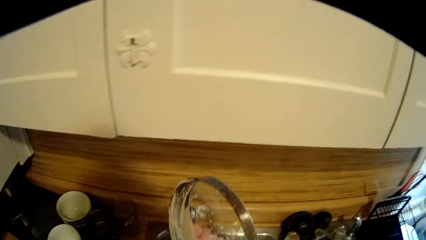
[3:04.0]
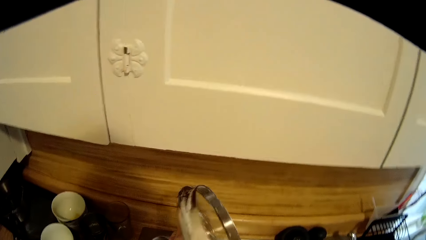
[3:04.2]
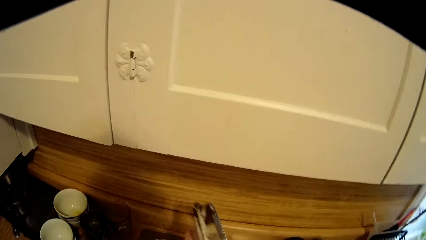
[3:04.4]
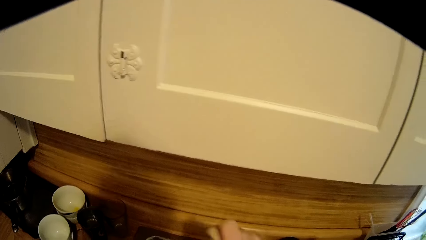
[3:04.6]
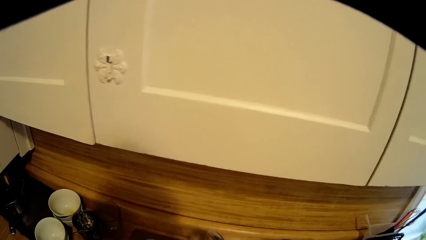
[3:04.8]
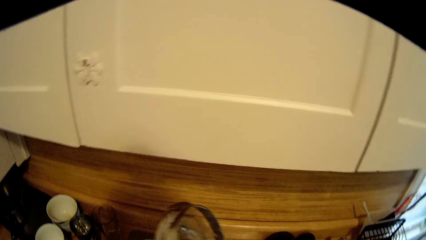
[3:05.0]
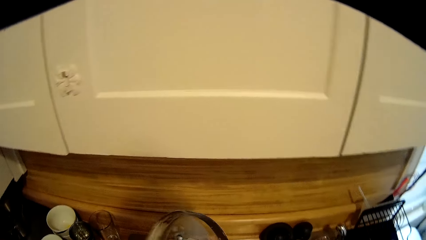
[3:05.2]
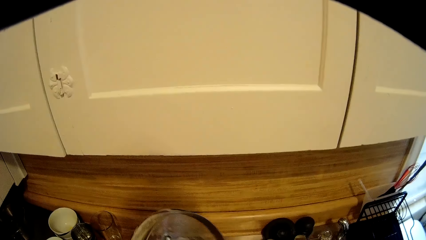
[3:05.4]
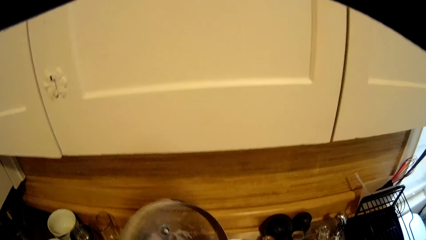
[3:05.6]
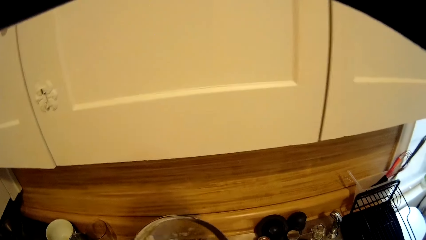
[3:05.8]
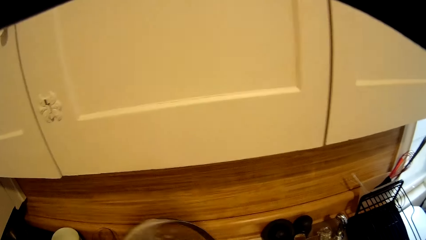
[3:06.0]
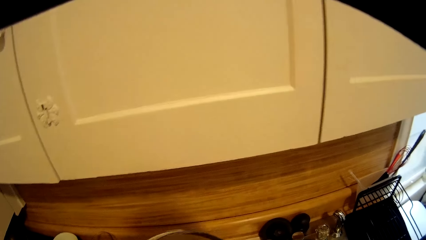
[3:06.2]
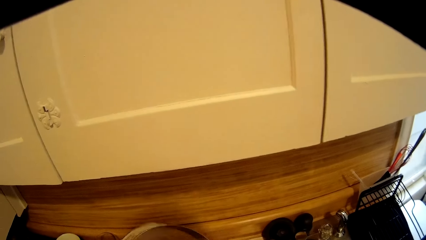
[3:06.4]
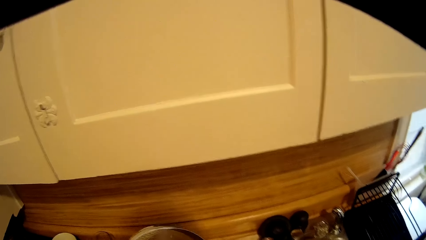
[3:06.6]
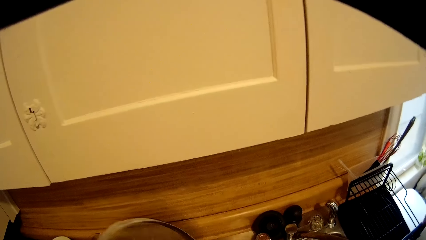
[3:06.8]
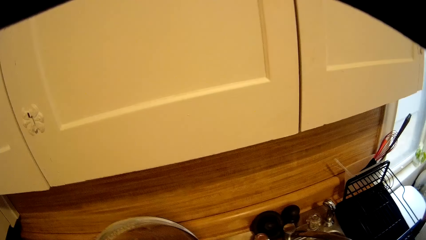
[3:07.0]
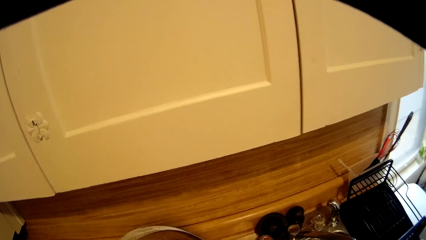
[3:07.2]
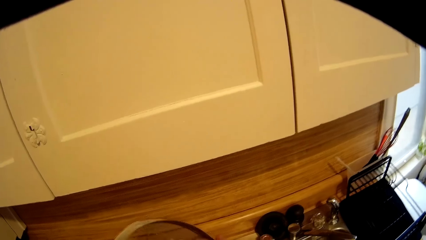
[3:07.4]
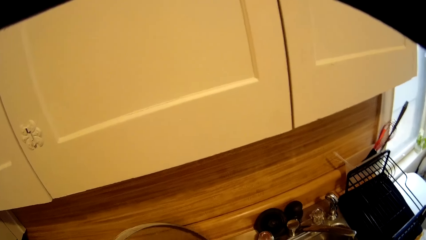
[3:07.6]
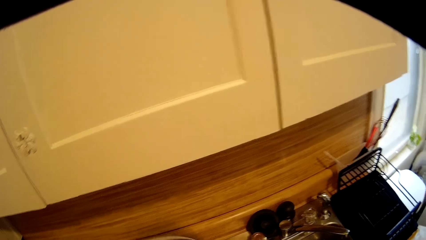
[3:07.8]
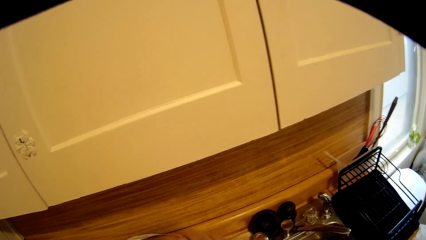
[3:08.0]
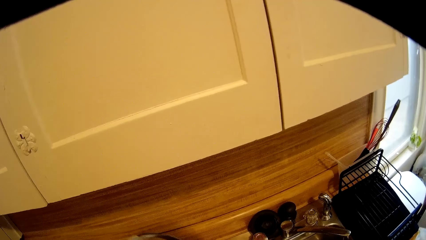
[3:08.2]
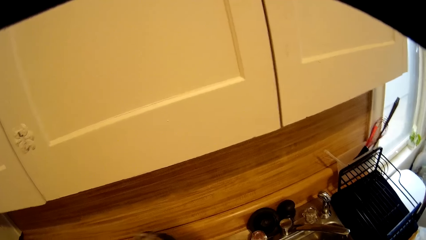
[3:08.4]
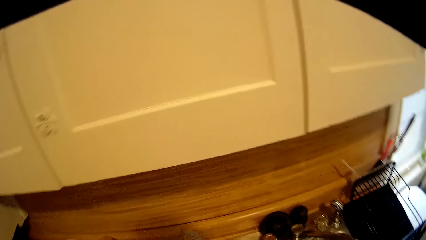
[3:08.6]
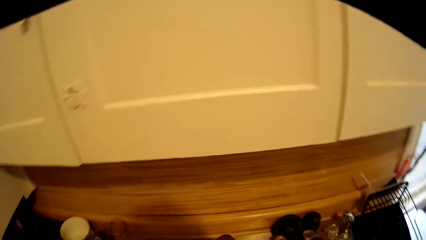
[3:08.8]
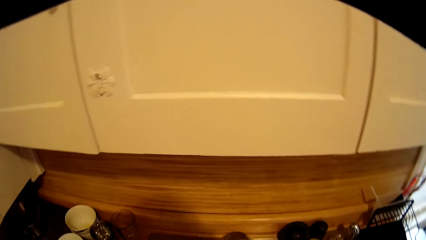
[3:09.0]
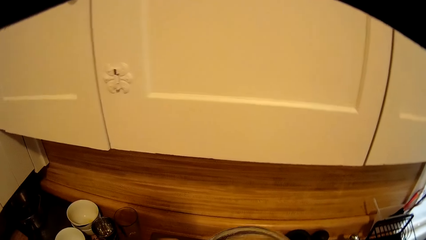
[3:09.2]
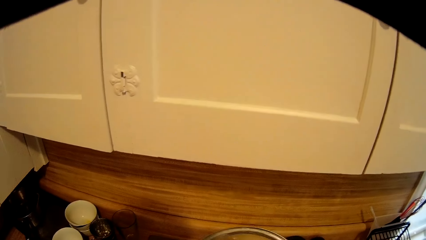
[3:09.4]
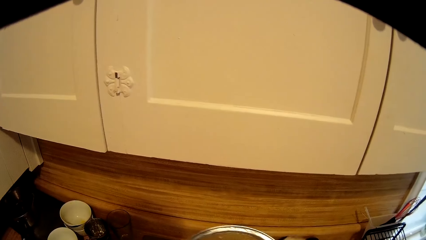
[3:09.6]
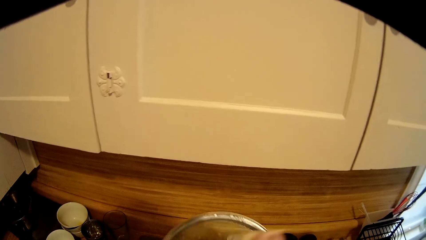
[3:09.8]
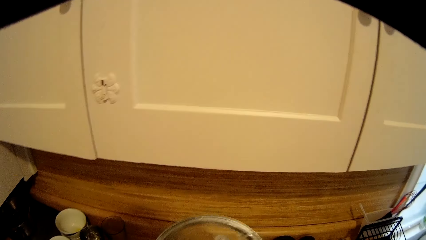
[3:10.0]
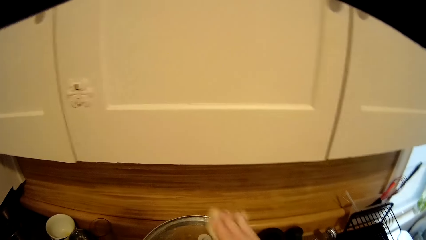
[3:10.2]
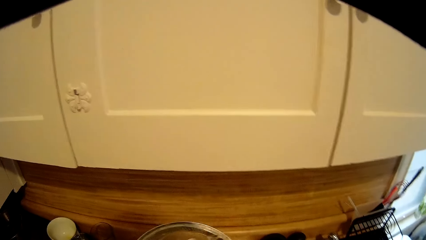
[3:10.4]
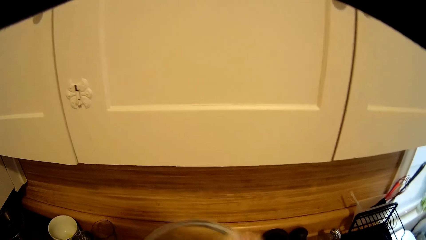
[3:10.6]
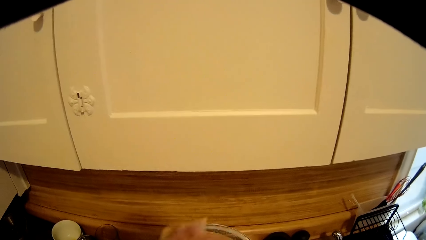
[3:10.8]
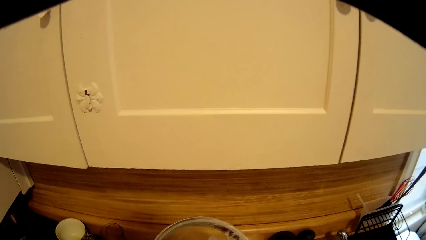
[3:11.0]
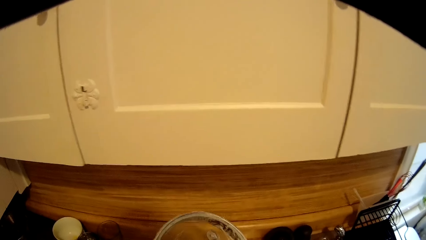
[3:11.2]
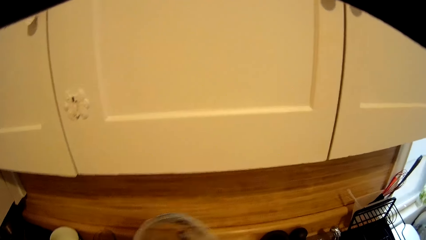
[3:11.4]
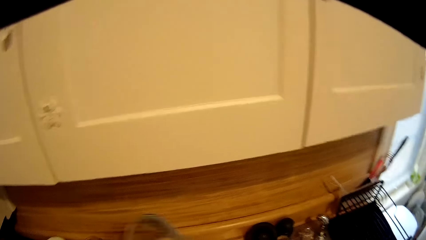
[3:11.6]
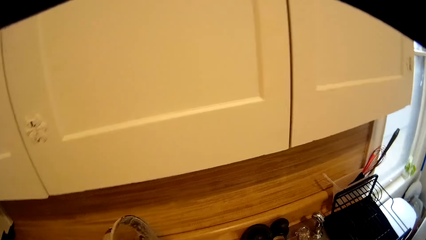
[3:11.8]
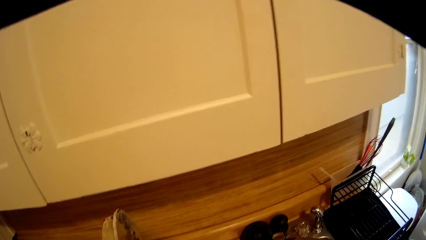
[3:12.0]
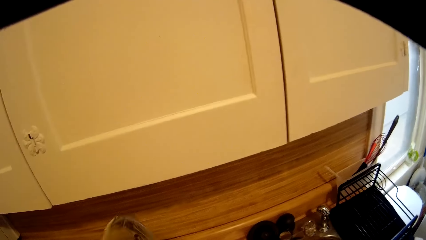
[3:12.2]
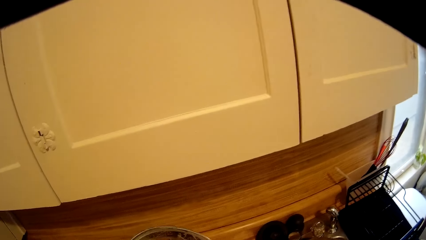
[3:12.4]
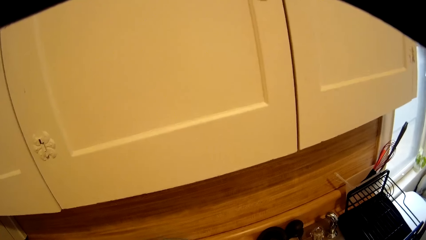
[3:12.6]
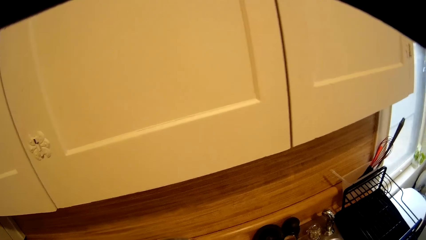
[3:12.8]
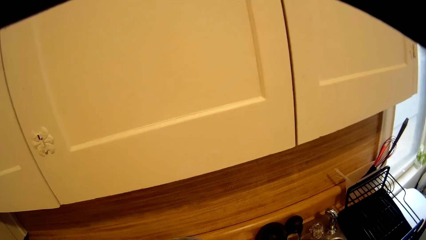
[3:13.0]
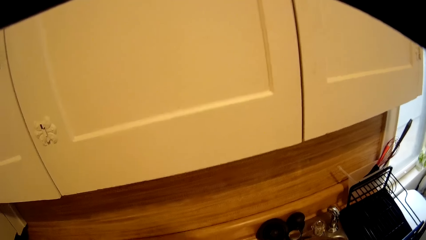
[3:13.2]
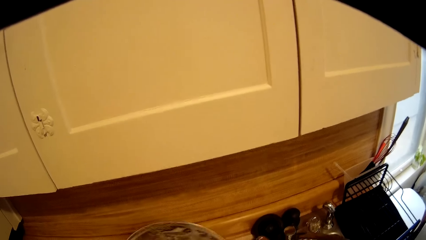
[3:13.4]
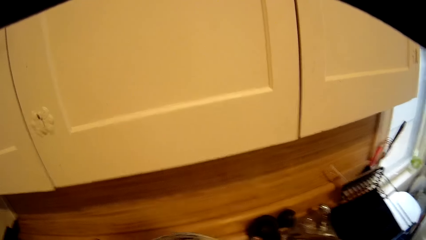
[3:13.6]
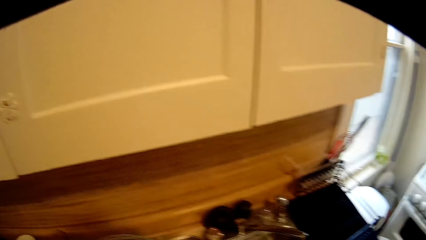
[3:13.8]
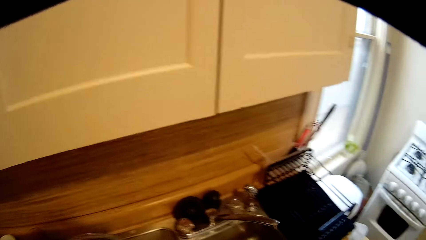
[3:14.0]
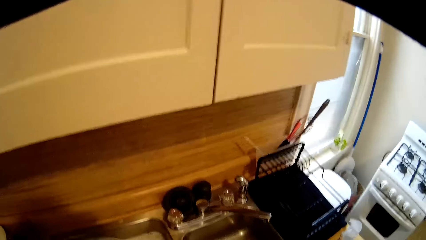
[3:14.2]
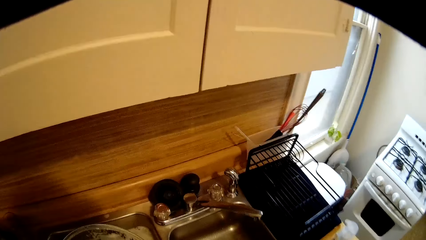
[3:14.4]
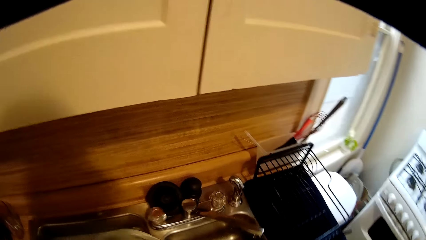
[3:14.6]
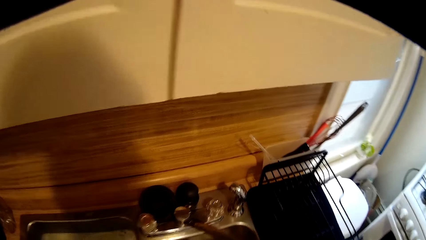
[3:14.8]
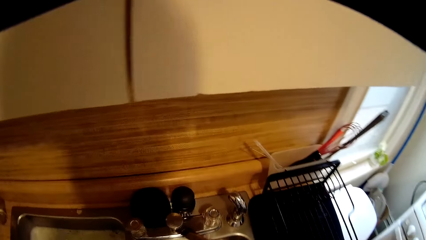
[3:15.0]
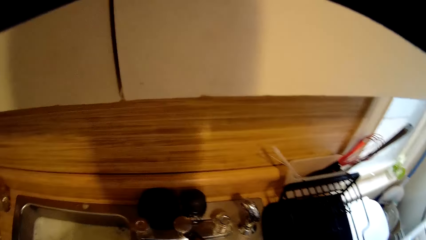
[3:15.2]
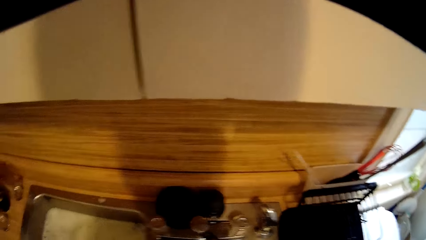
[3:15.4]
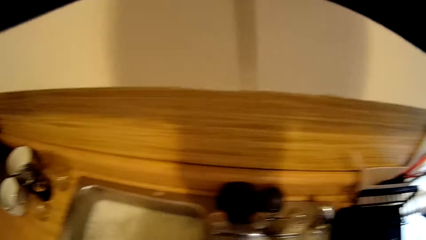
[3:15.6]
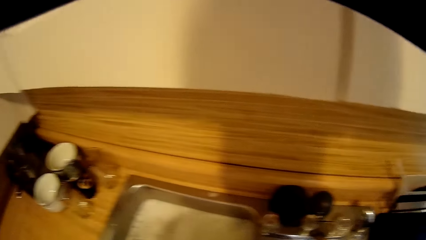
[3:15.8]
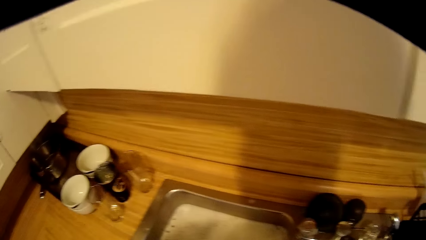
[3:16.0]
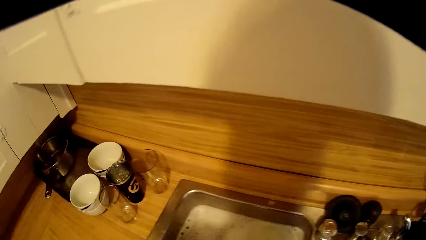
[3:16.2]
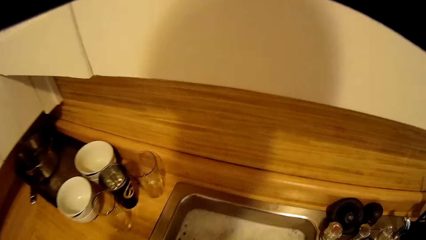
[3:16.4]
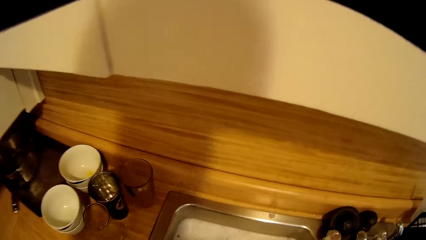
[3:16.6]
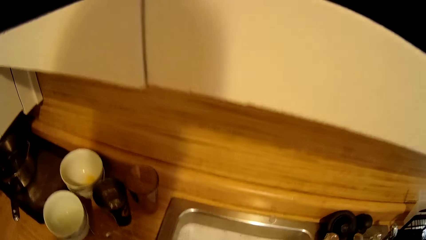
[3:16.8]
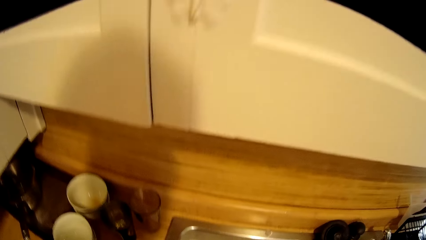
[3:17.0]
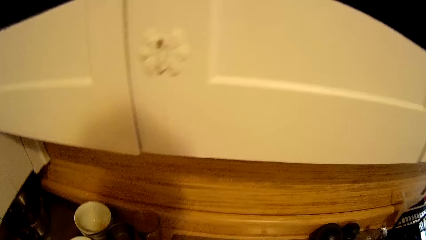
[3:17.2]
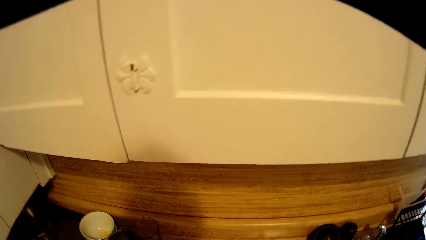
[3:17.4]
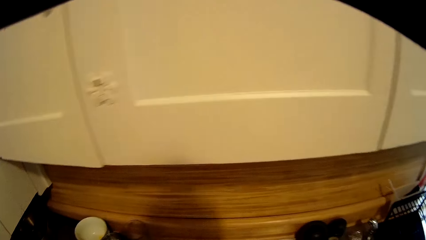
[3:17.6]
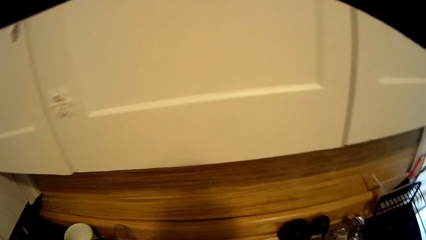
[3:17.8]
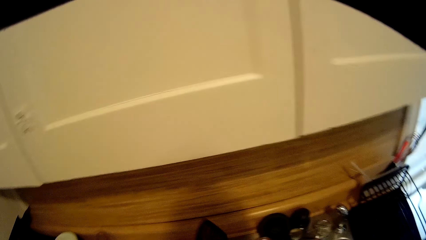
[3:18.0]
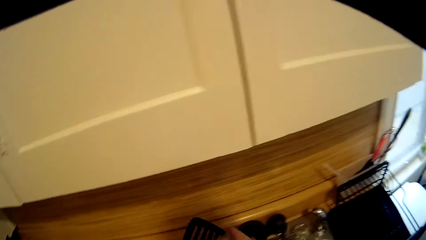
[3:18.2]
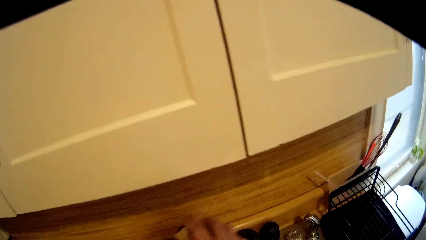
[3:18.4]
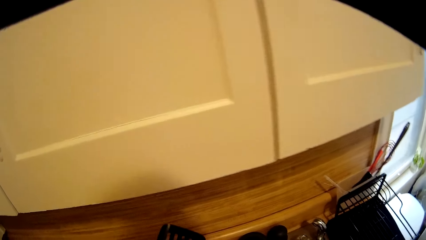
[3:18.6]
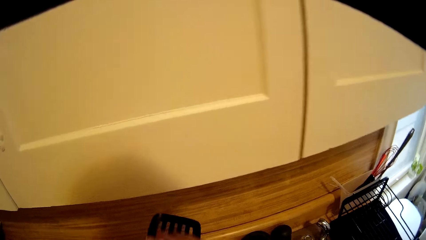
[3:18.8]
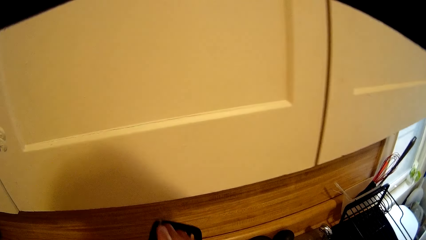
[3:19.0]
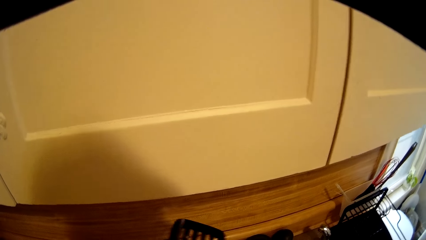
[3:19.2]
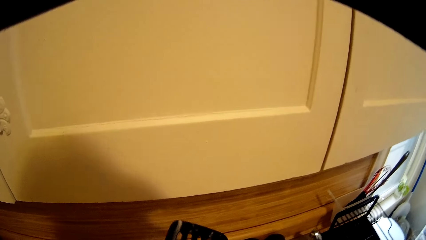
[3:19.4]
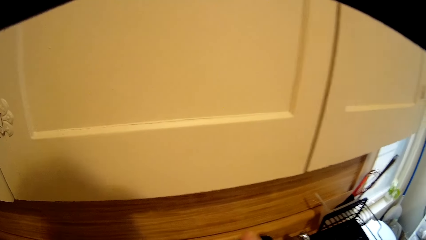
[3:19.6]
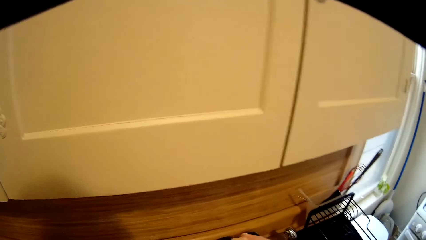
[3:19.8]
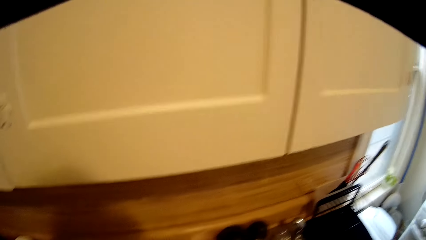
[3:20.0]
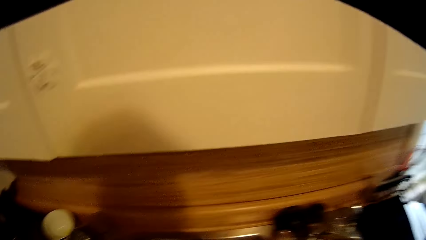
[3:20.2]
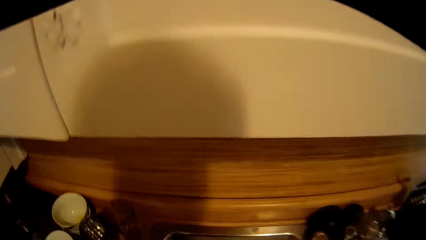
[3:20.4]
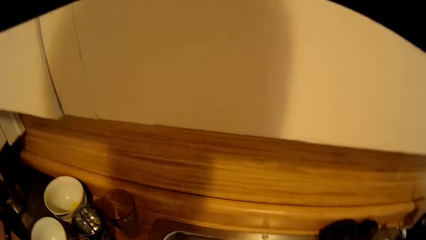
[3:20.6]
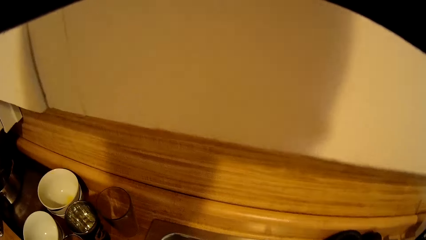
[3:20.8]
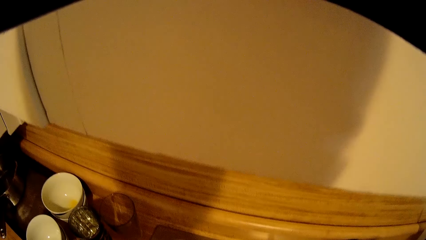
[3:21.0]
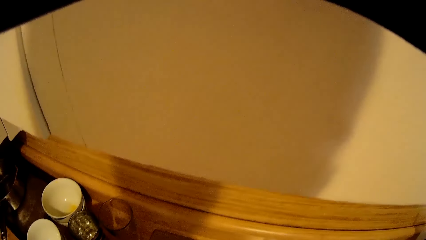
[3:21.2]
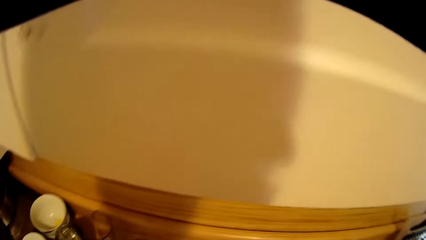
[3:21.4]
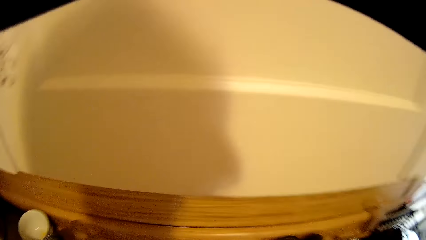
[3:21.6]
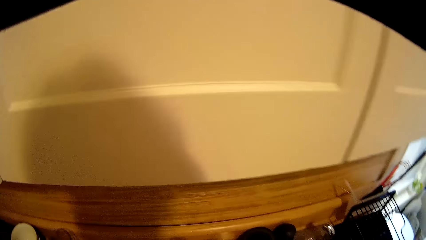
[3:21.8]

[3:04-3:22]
The camera wearer washes something. They drop the lid. They wash the spatula.
